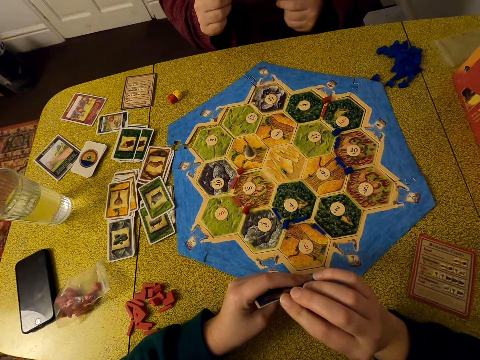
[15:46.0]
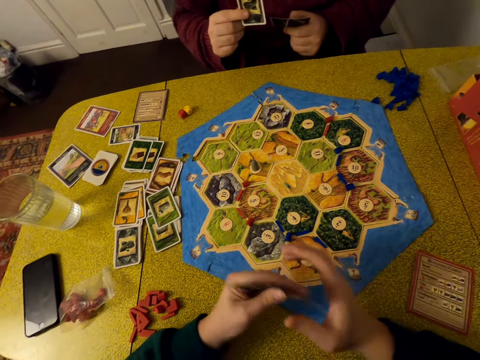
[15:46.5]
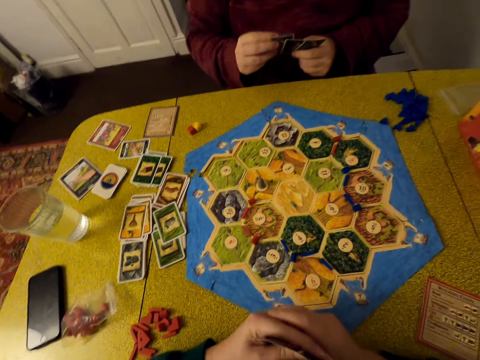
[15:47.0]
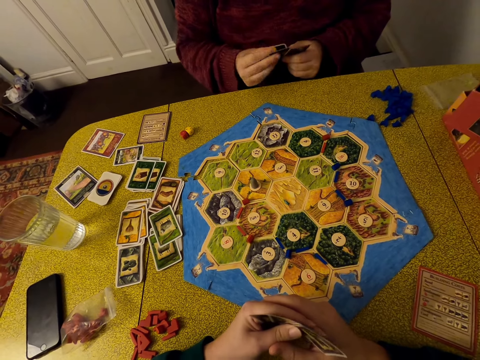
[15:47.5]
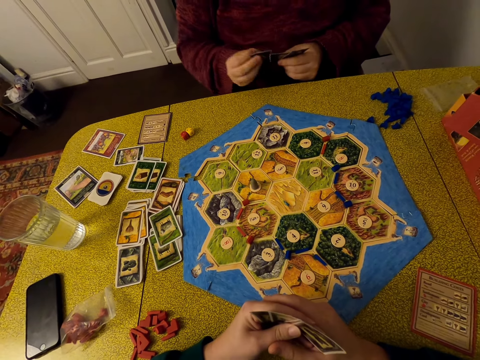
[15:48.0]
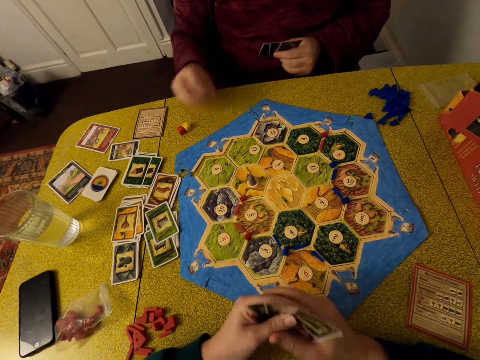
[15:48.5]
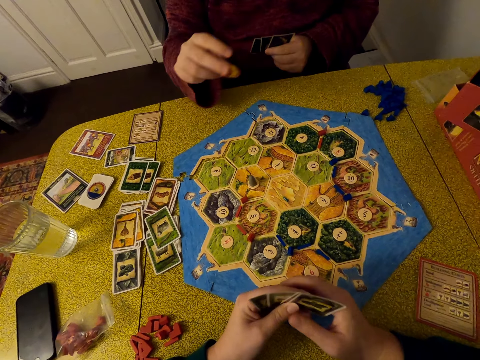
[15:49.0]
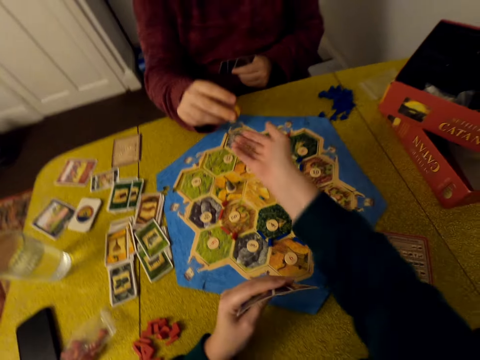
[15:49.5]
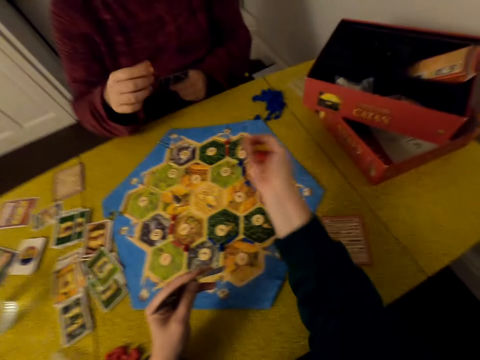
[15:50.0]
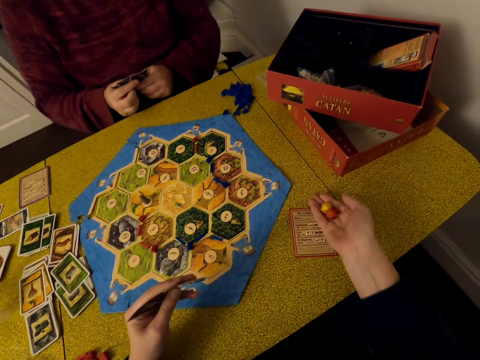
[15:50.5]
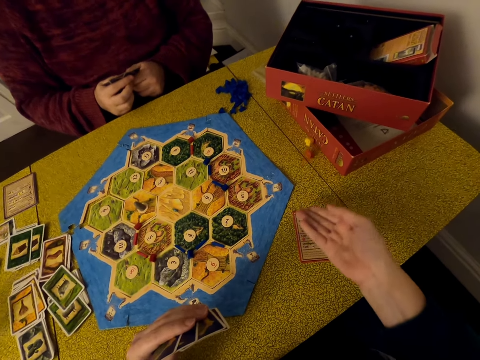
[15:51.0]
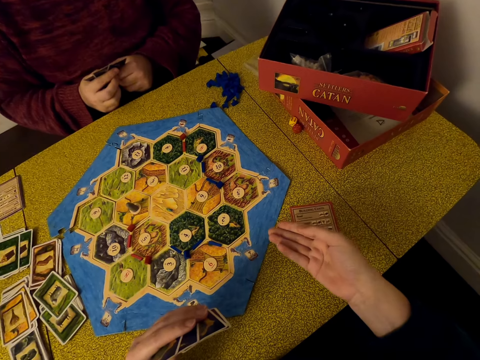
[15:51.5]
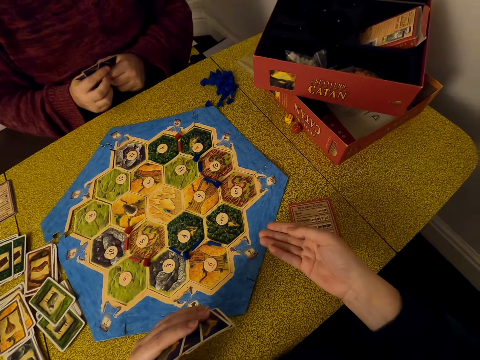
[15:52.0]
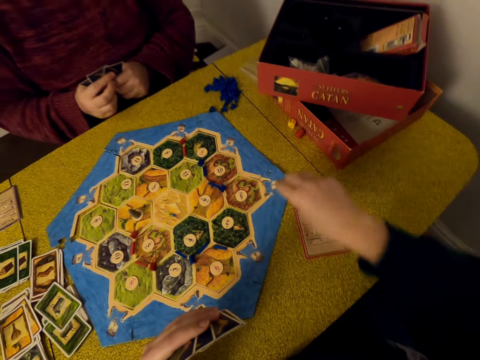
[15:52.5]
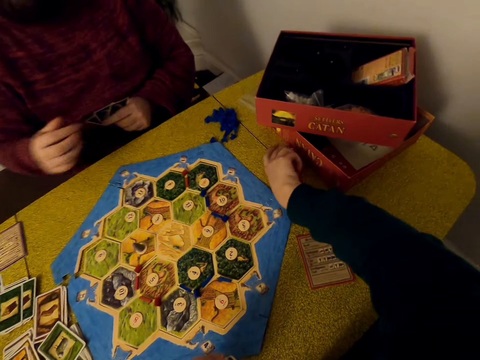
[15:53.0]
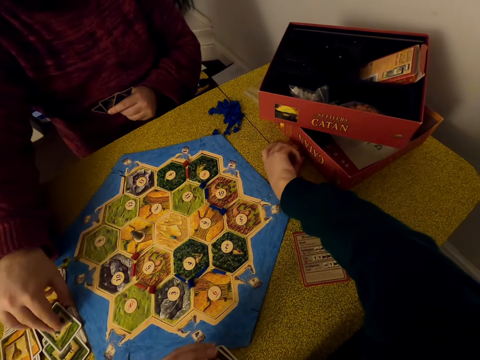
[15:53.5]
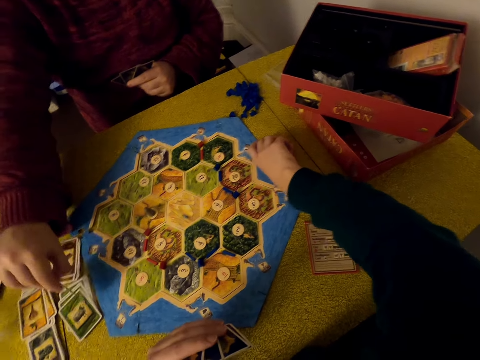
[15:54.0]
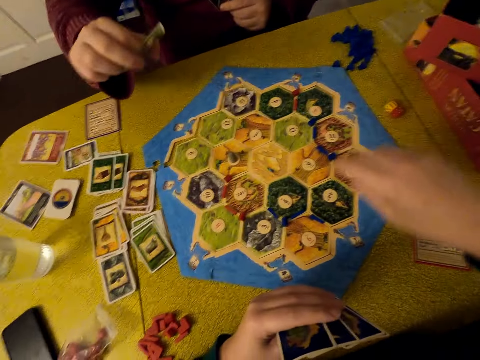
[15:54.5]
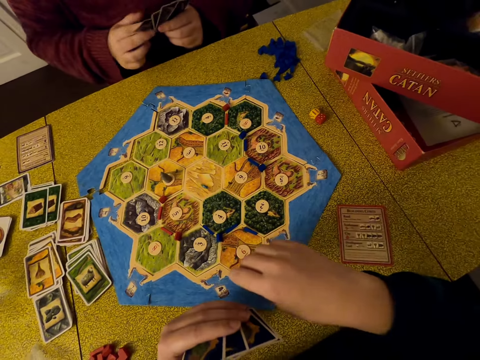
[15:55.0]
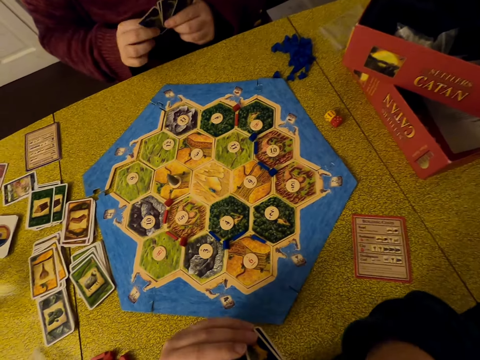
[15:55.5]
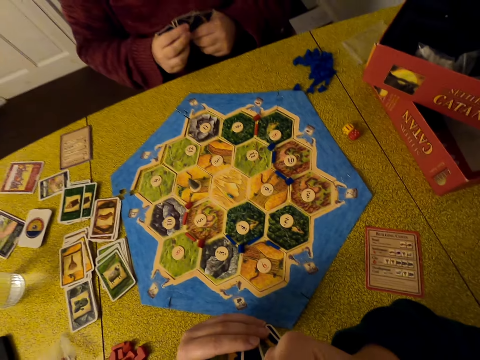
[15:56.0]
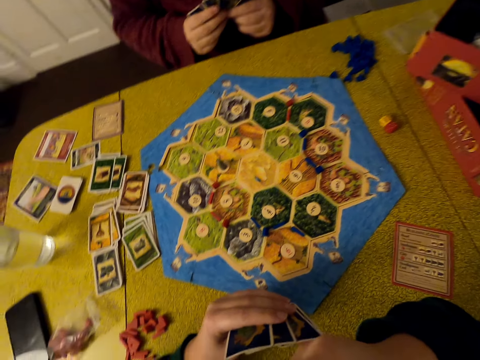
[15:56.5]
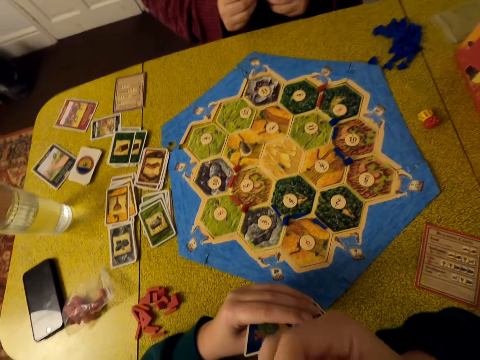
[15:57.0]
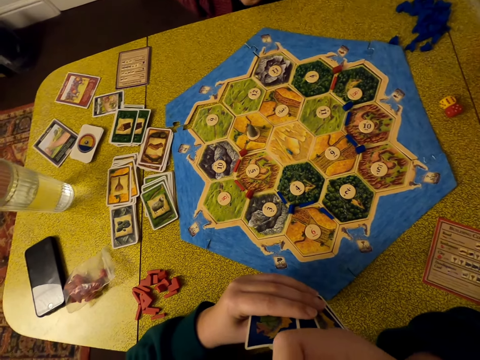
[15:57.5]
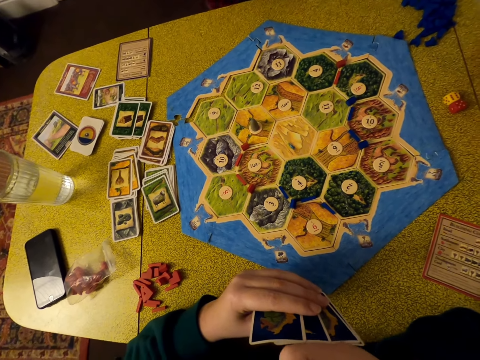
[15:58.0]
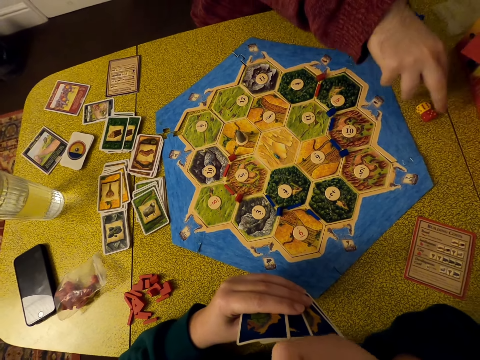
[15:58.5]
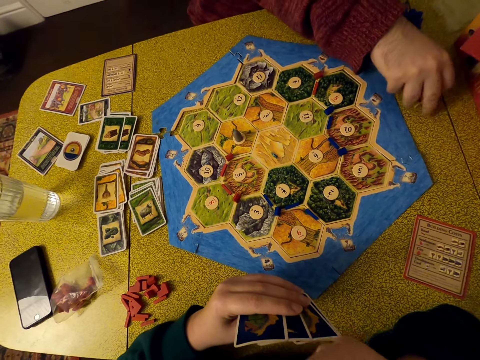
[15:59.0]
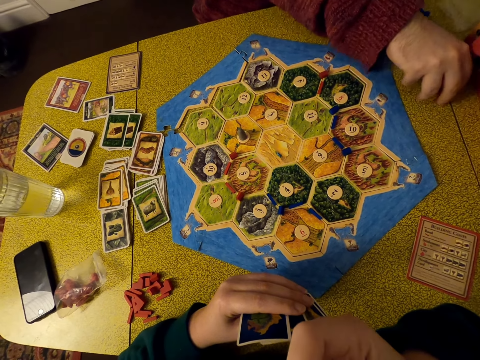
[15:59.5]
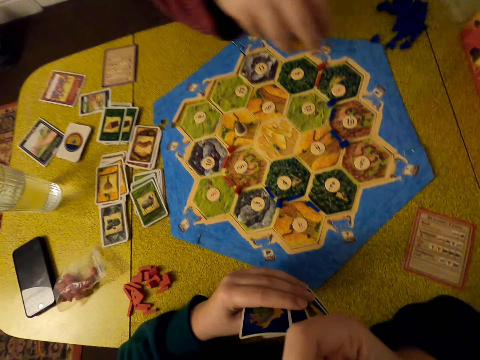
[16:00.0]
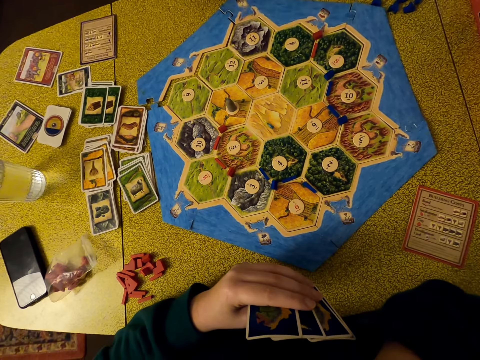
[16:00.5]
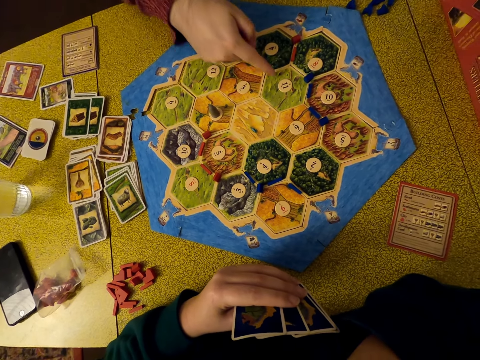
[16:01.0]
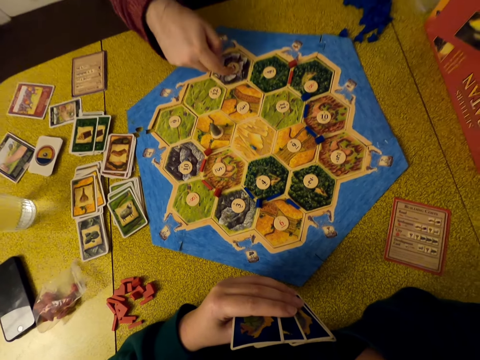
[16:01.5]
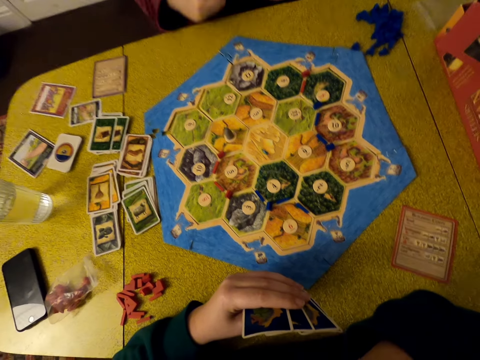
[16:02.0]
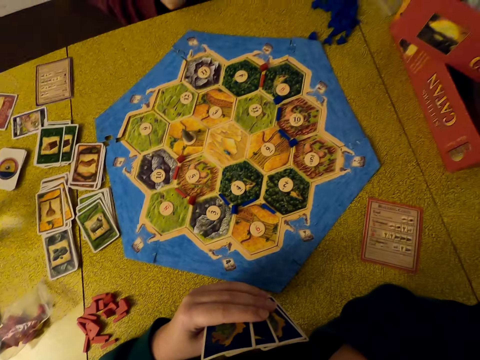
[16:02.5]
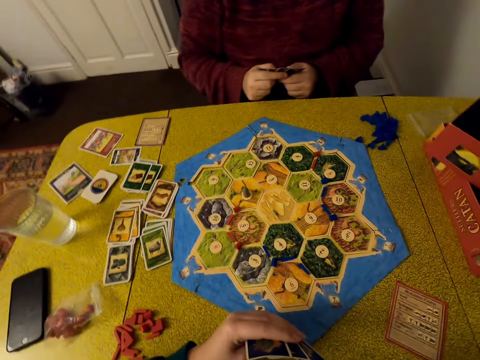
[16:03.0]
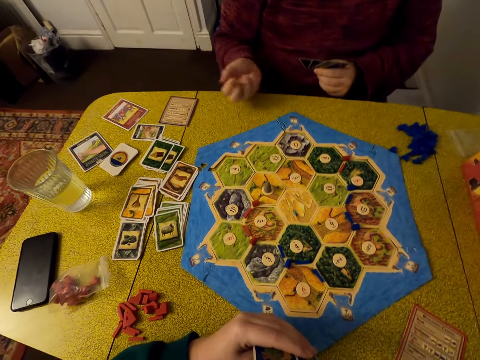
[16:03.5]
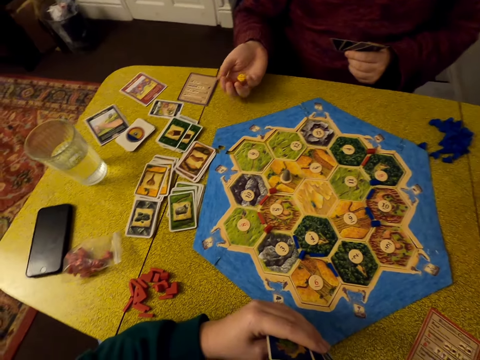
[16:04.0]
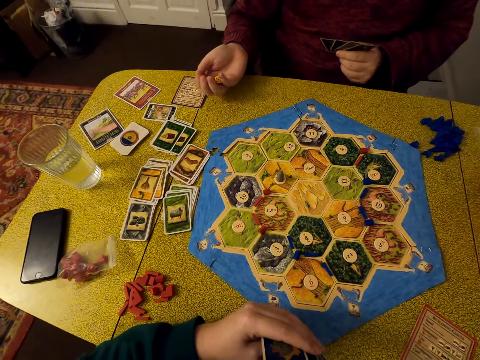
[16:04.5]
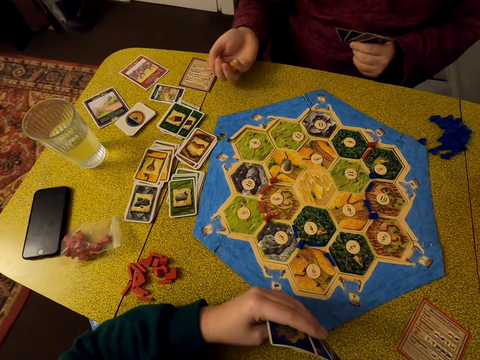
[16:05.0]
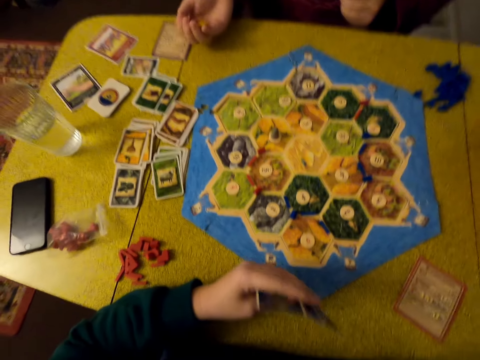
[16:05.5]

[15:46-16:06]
The camera wearer looks around. A man arranges cards, picks dice on the table and gives the dice to the camera wearer. The camera wearer picks the dice from the man. They shake the dice and juggle the dice. The man holds cards. The camera wearer puts the dice on the table, drops the dice, moves the dice on the table and touches the dice. The man picks a card on the table. The camera wearer looks around. The man arranges cards. The camera wearer moves a hand. The man picks the dice on the table, points on the board, holds cards, shakes the dice and juggles the dice.

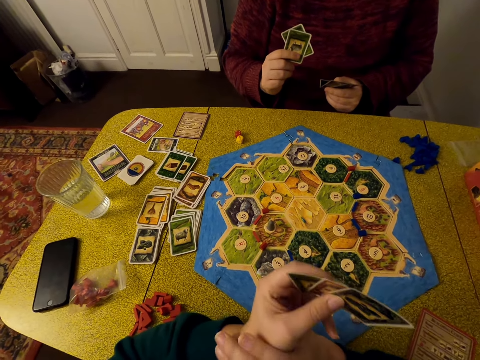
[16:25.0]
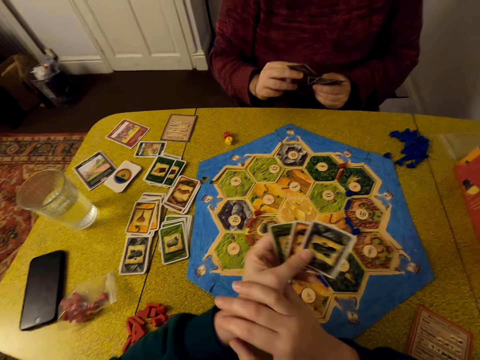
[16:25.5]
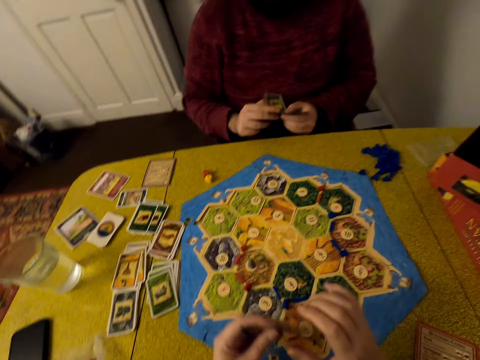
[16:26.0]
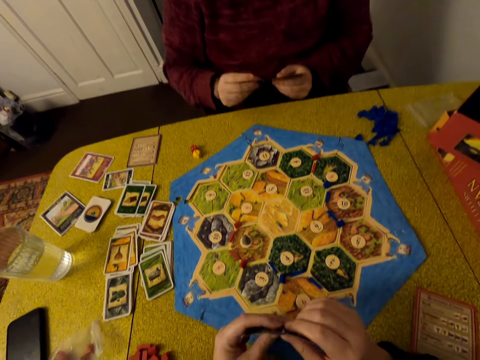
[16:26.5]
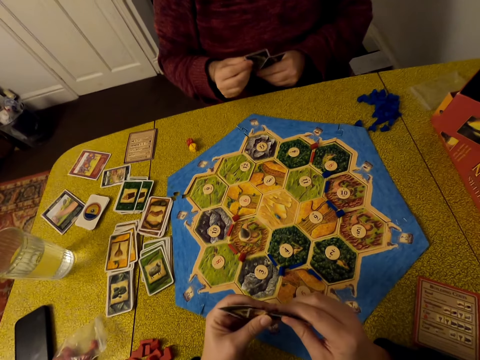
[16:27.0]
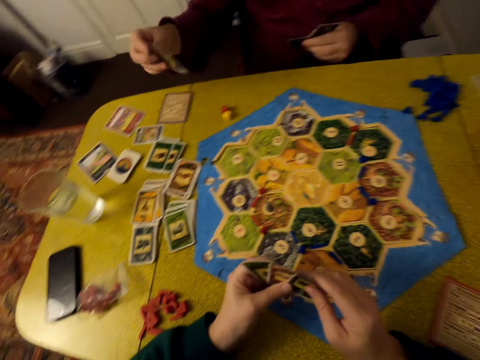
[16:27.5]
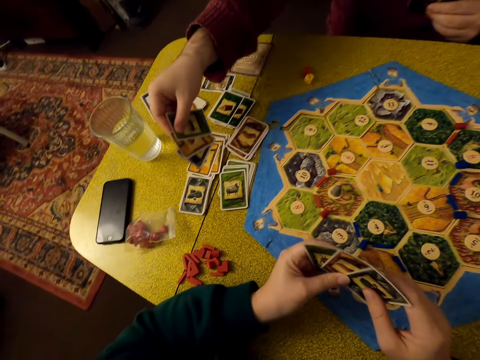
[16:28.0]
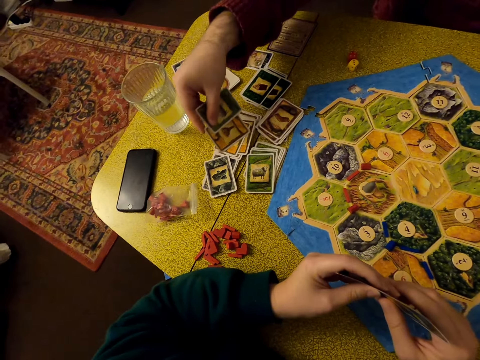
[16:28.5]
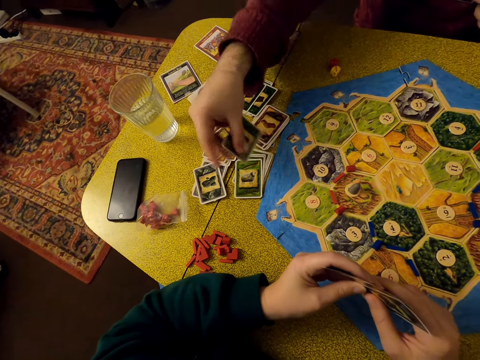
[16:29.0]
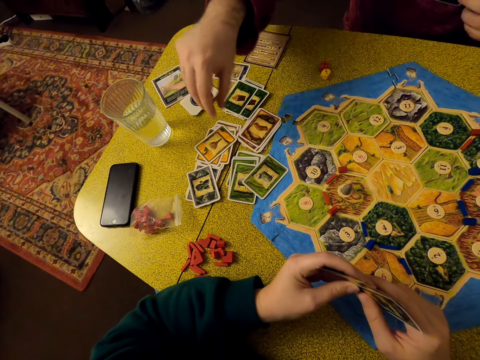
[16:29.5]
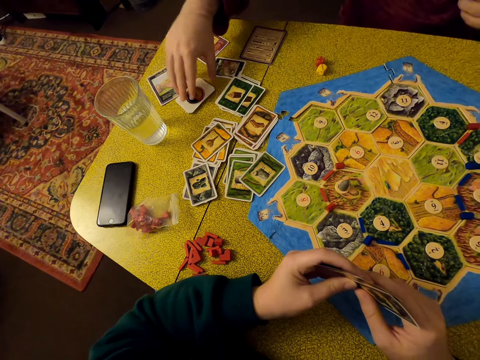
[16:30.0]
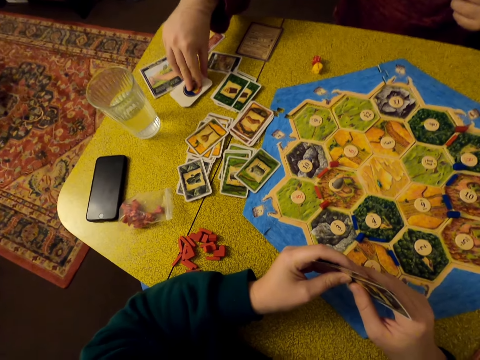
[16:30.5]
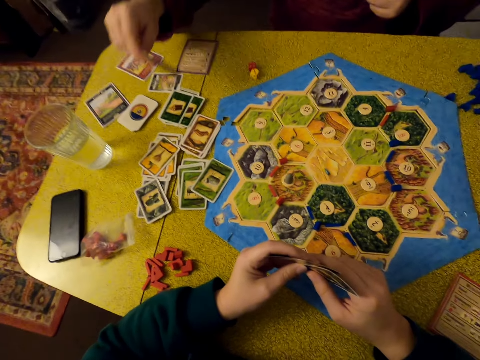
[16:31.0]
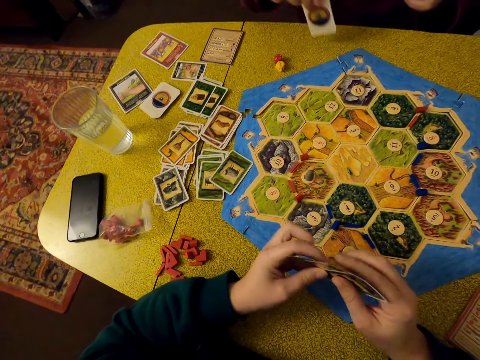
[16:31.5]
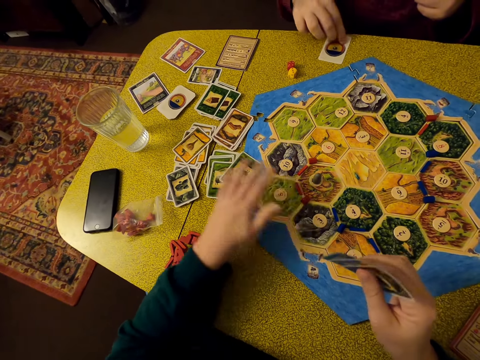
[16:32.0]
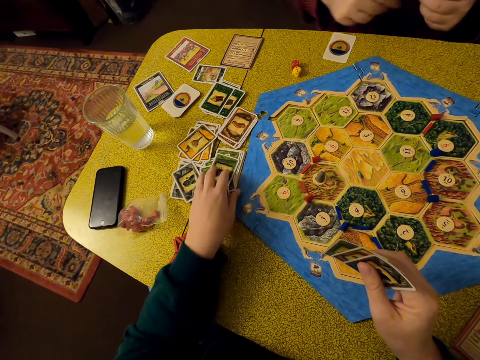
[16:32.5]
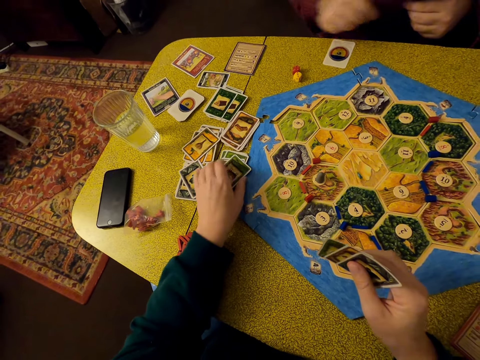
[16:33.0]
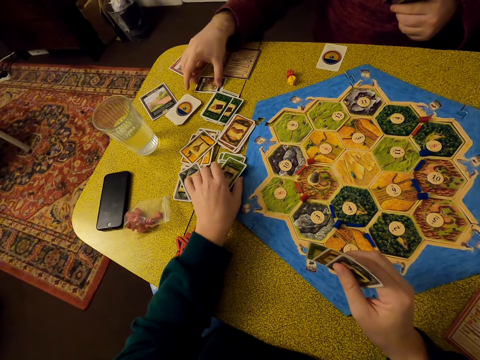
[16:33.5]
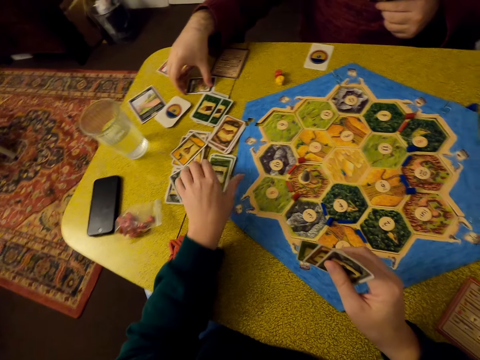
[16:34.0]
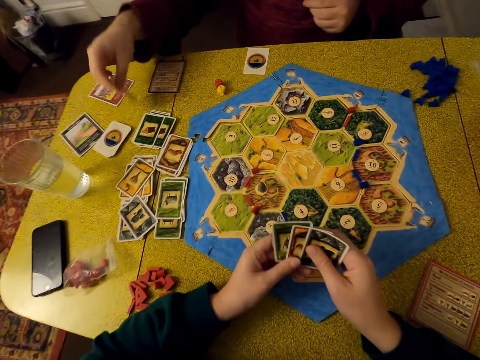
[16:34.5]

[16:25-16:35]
A man picks cards. The camera wearer holds cards and looks around. The man puts the cards on the table, picks a card on the table and puts the card on the table. The camera wearer moves cards on the table and picks a card. The man picks a card on the table and displaces cards on the table.
